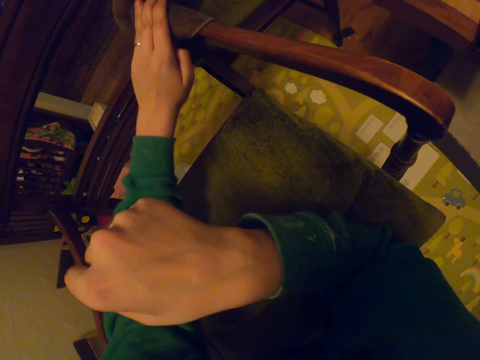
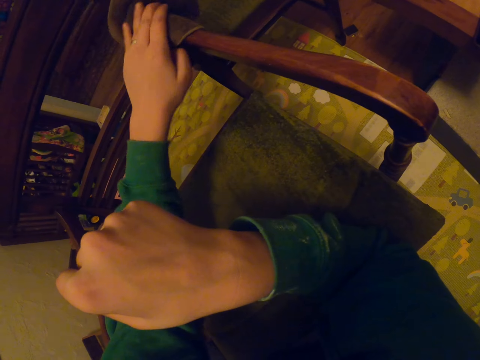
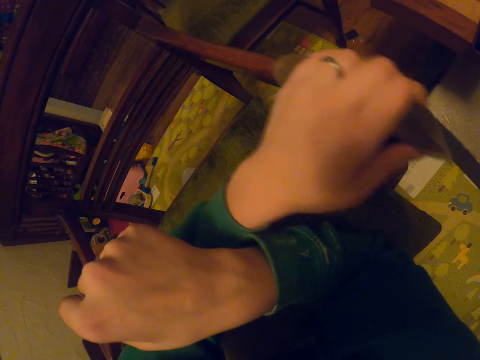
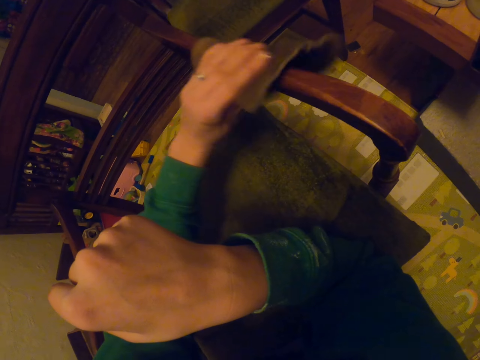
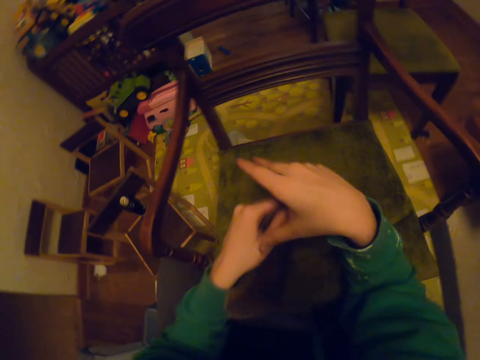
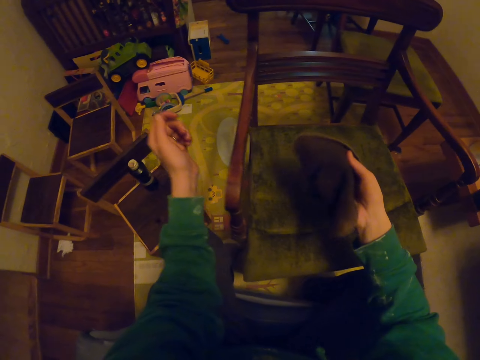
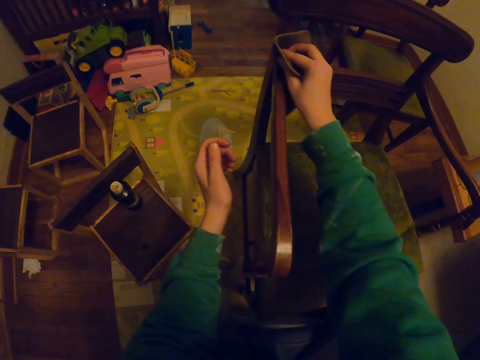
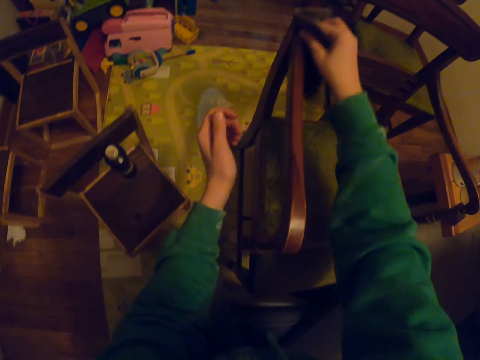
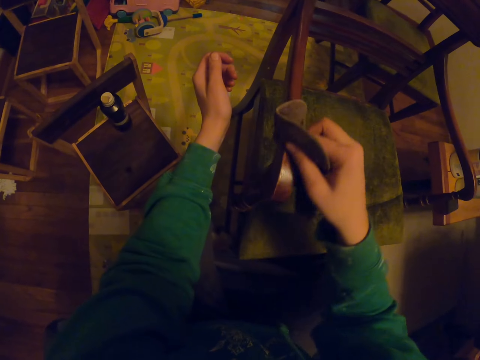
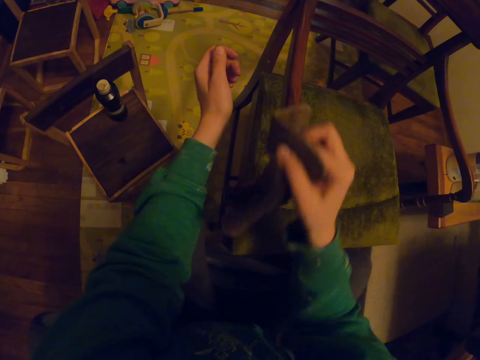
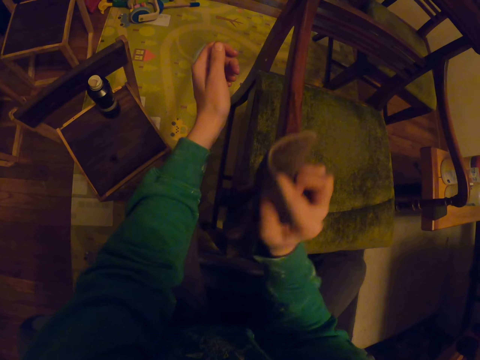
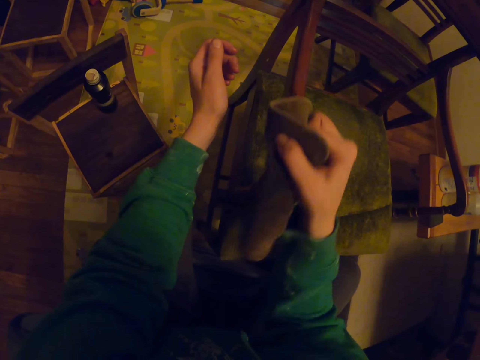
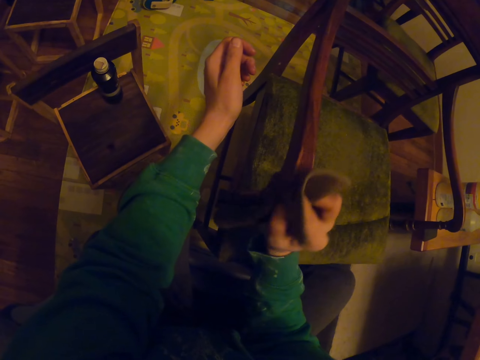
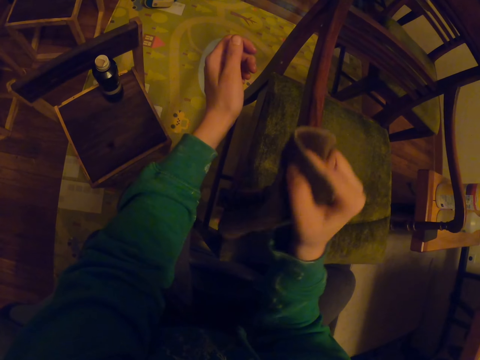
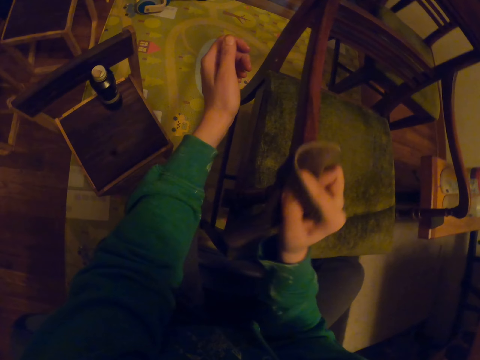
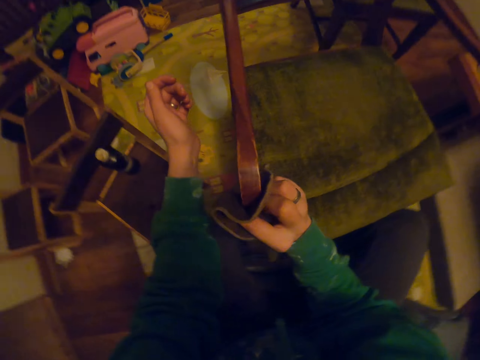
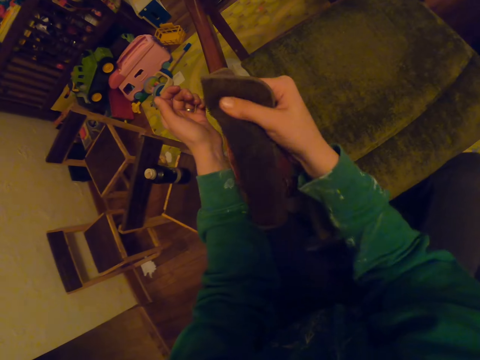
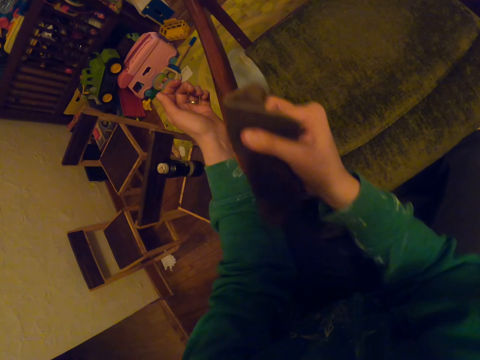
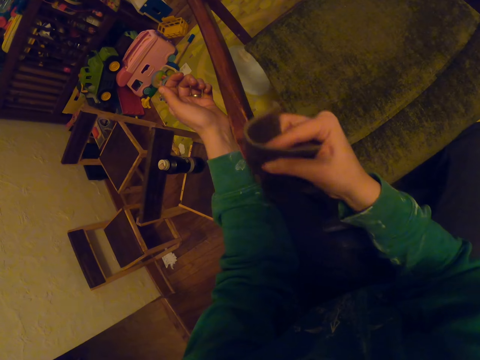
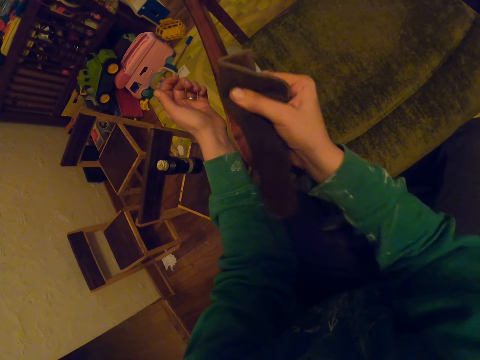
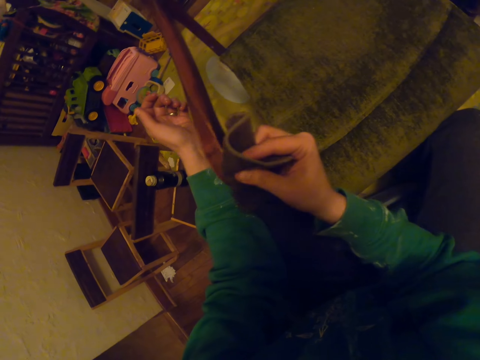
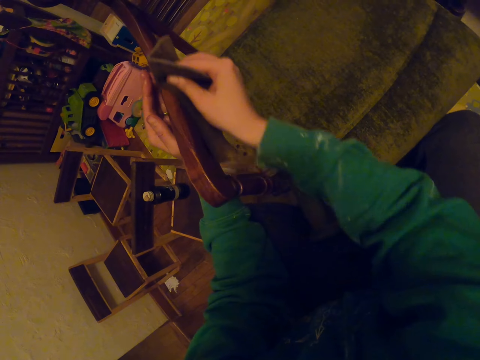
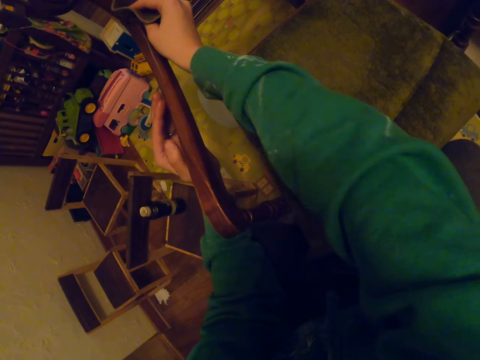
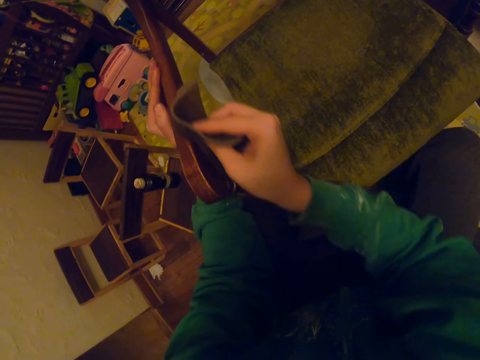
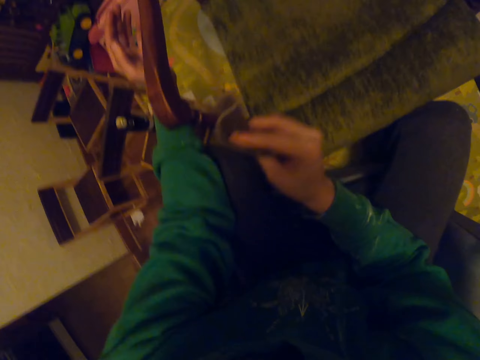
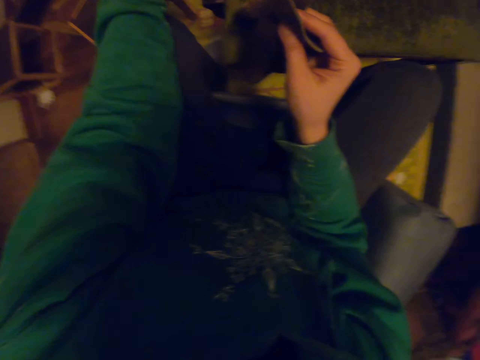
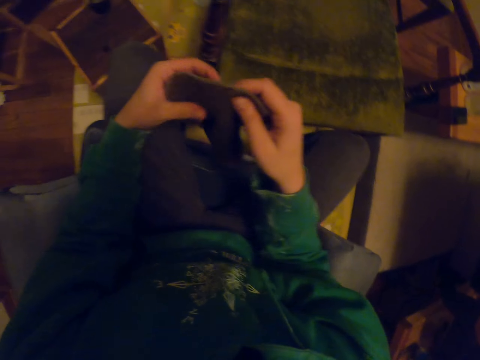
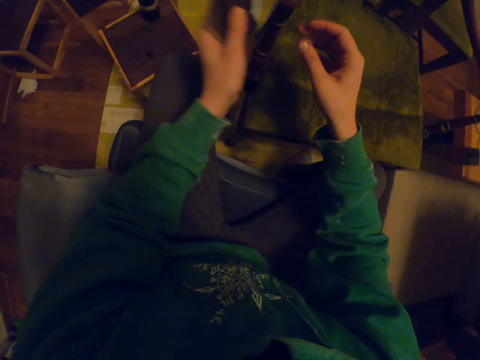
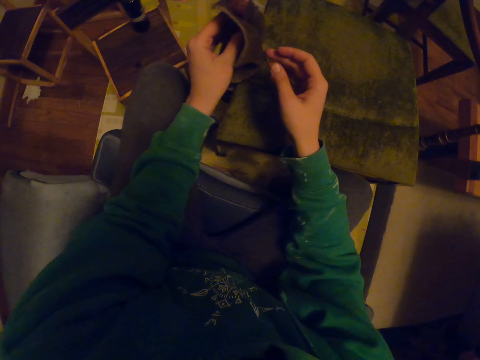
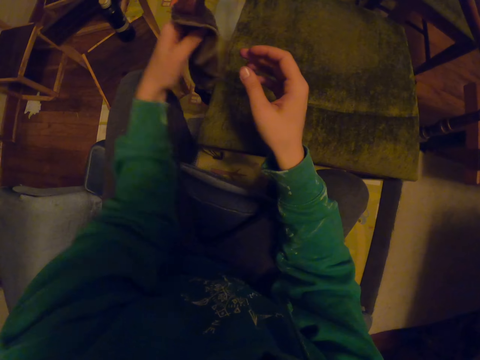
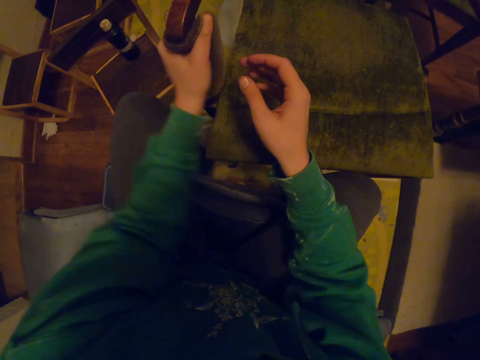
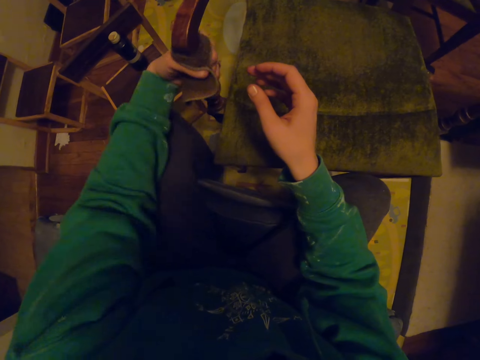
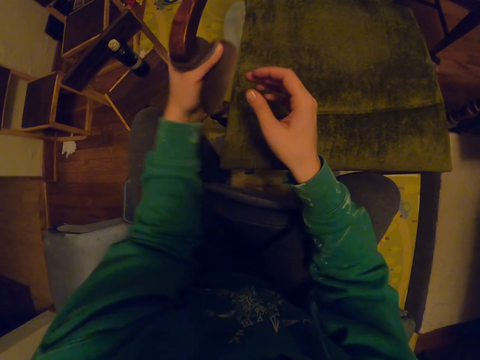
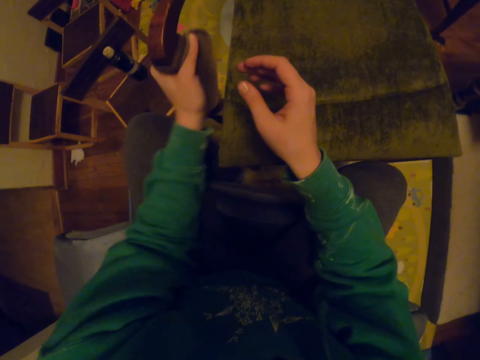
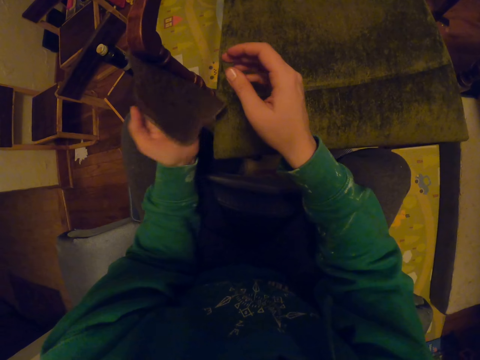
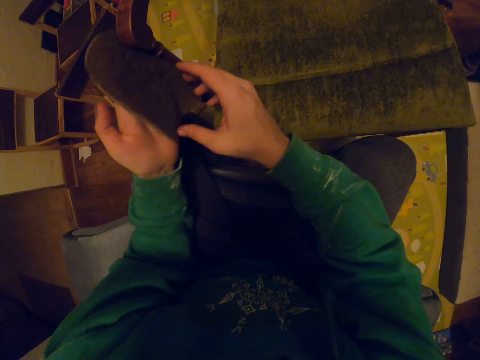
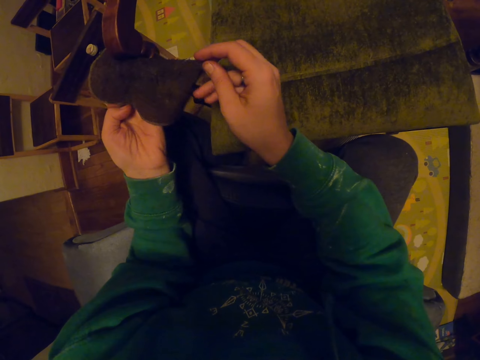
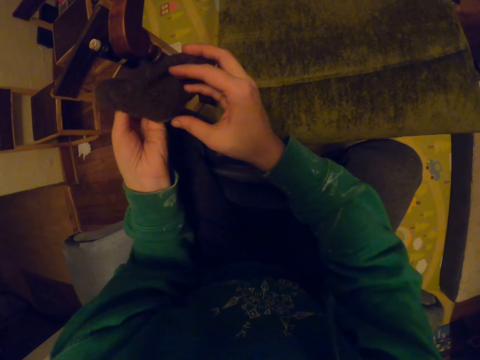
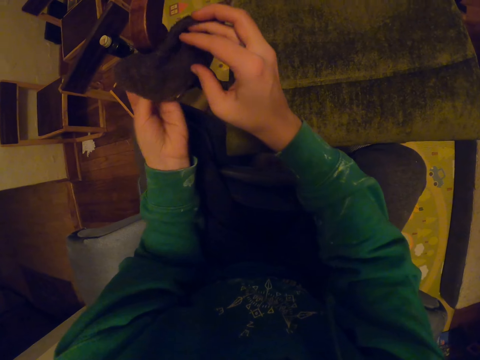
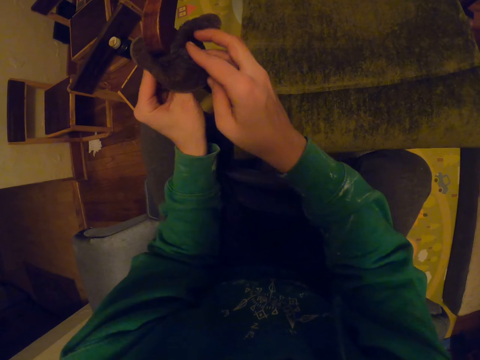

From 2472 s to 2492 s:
The camera wearer passes the small towel to the right hand. They wipe the chair. They pass the small towel to the left hand. They wipe the chair.

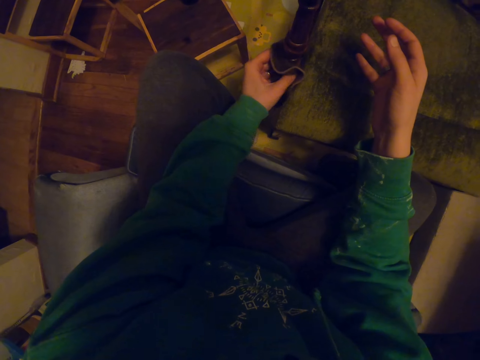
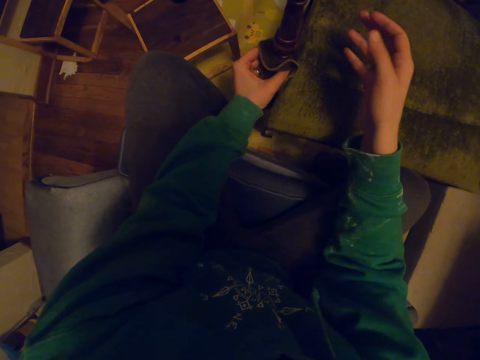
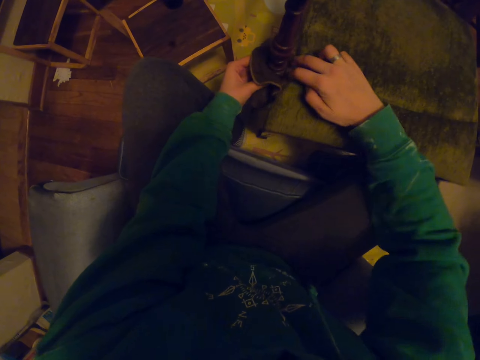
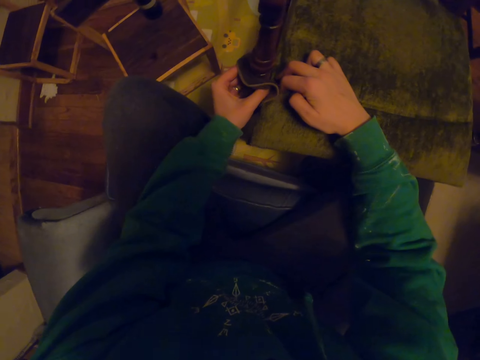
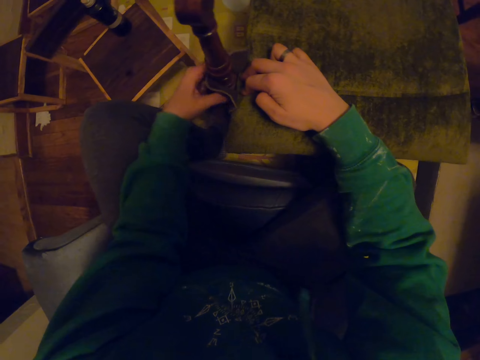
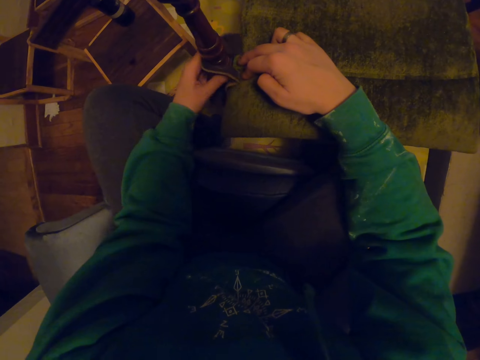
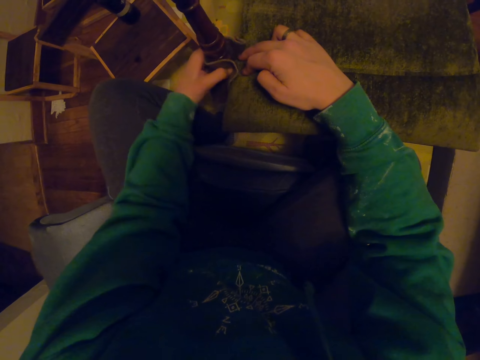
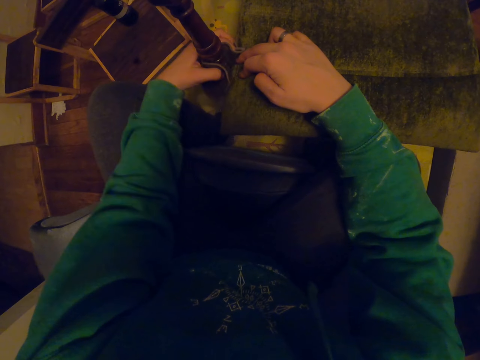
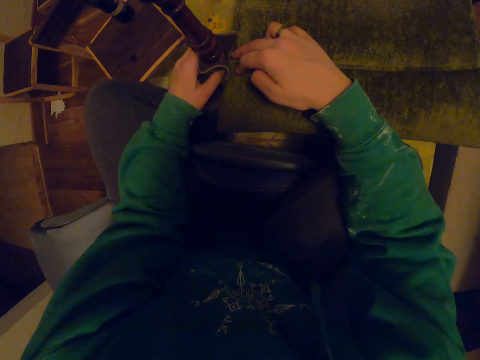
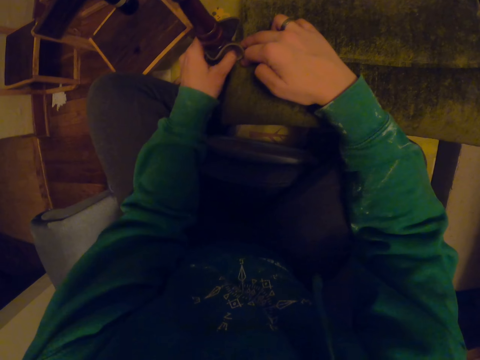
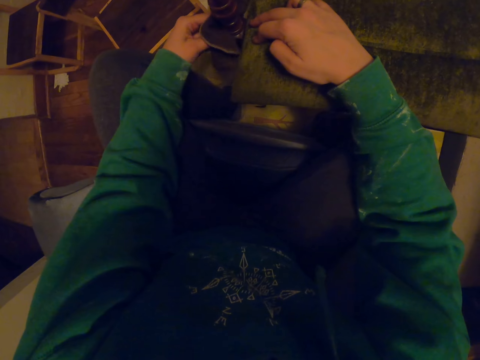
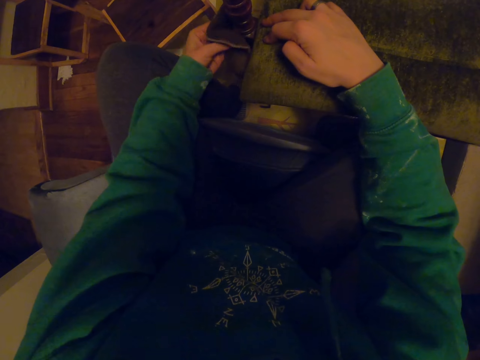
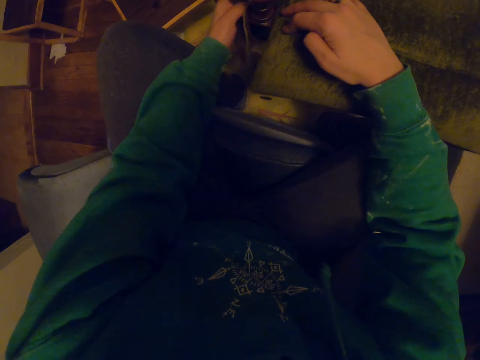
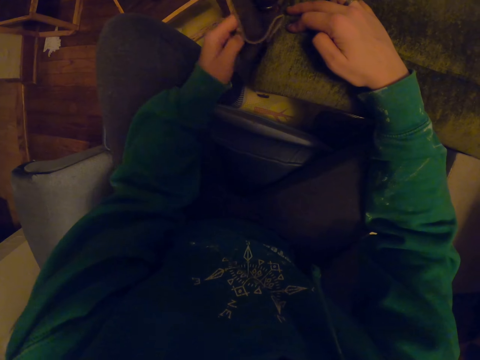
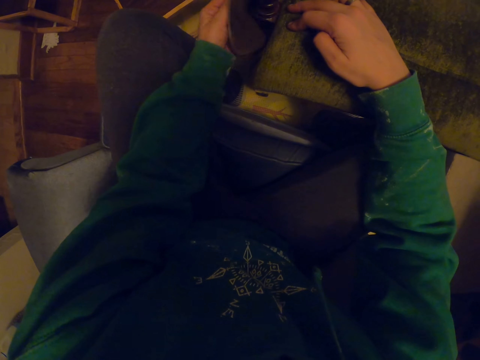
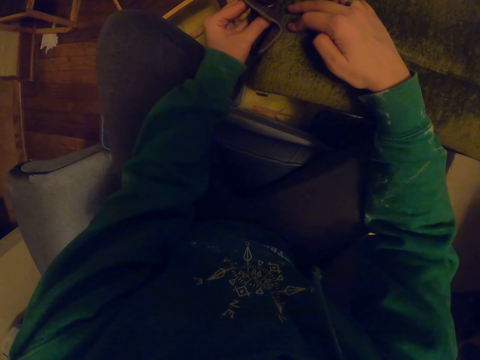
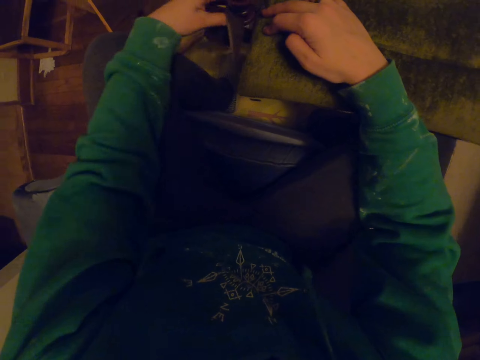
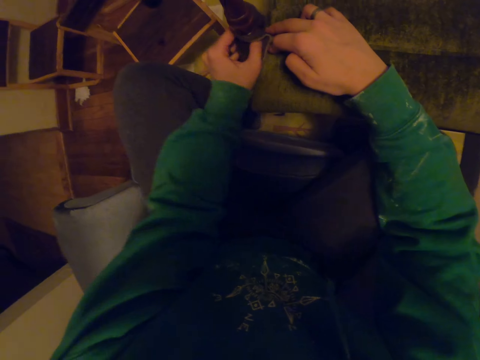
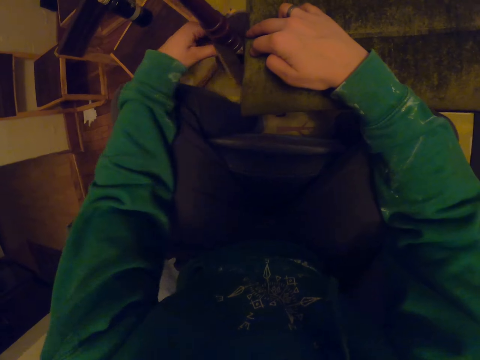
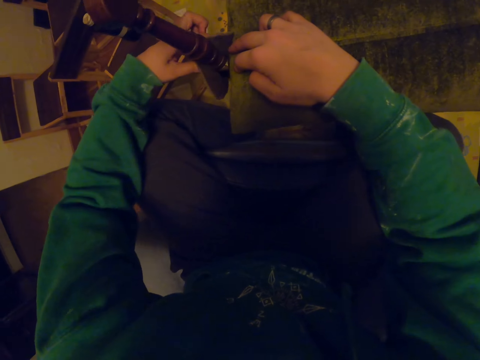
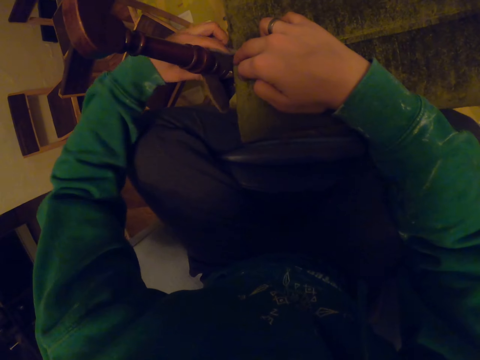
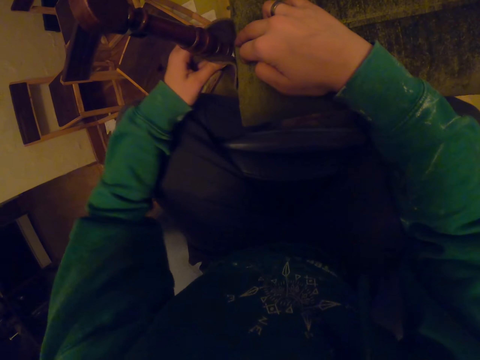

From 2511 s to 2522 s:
The camera wearer holds the towel in both hands. They wipe the chair.
